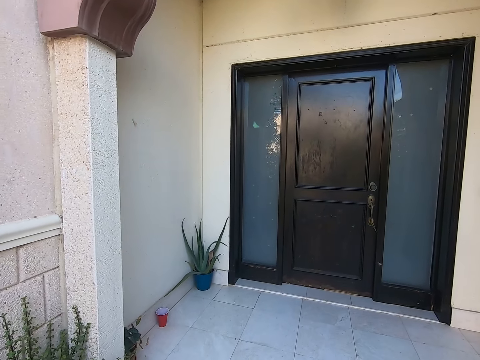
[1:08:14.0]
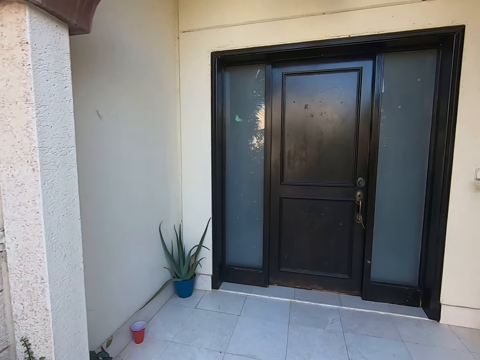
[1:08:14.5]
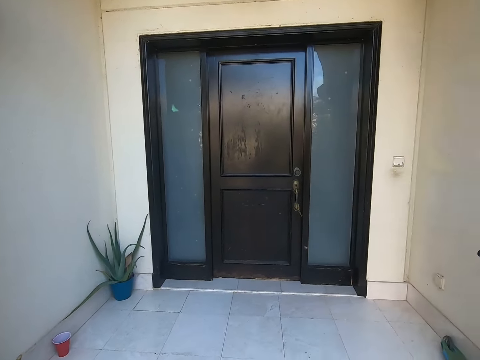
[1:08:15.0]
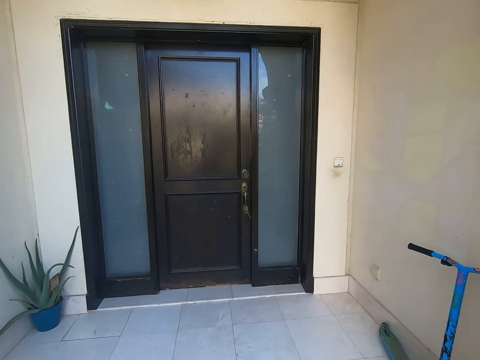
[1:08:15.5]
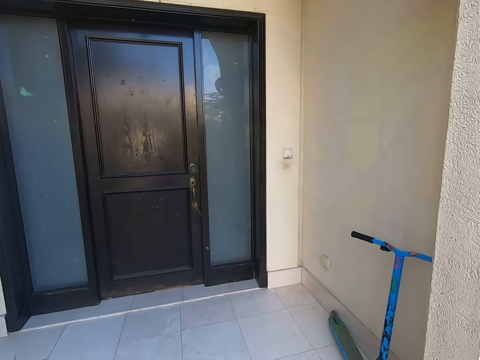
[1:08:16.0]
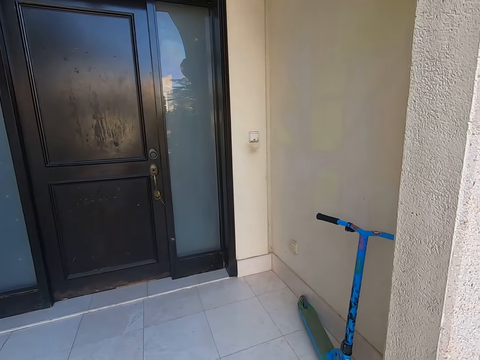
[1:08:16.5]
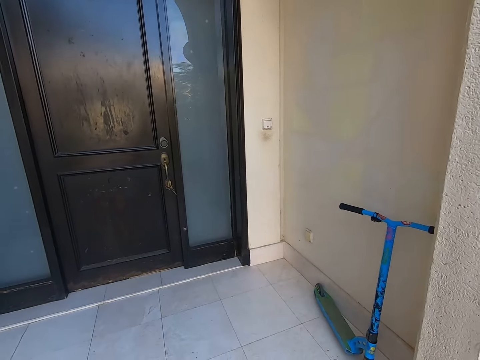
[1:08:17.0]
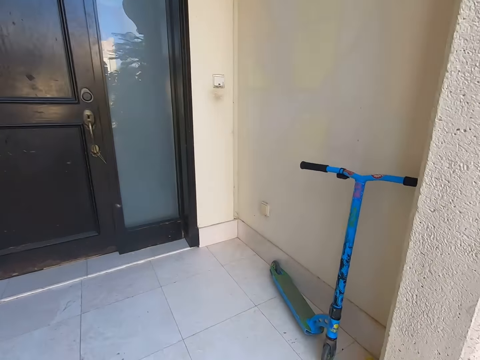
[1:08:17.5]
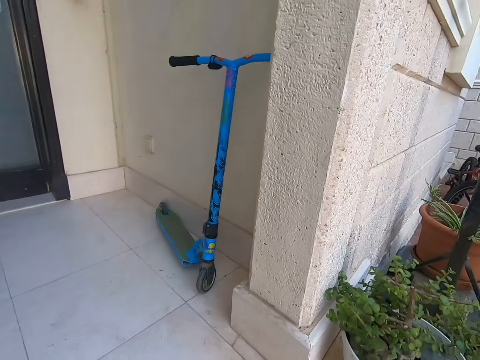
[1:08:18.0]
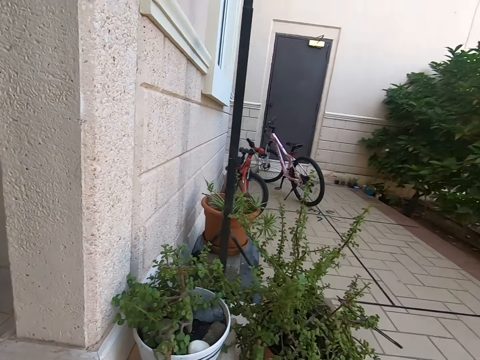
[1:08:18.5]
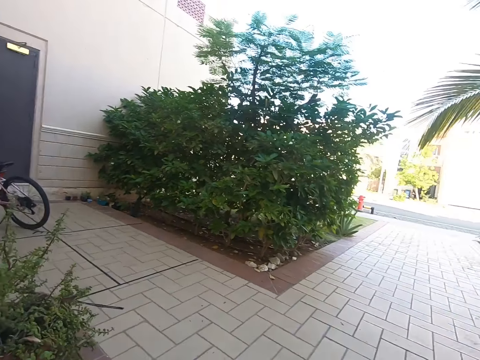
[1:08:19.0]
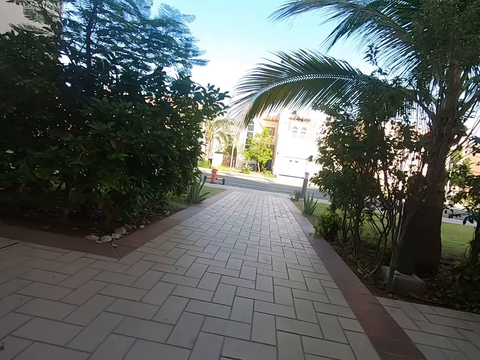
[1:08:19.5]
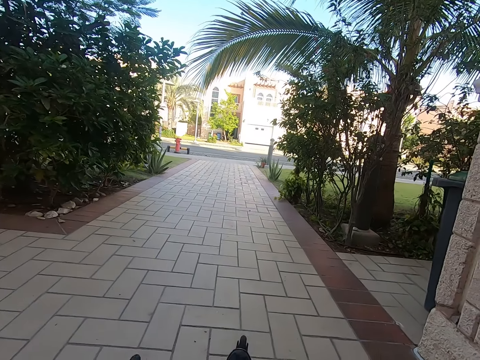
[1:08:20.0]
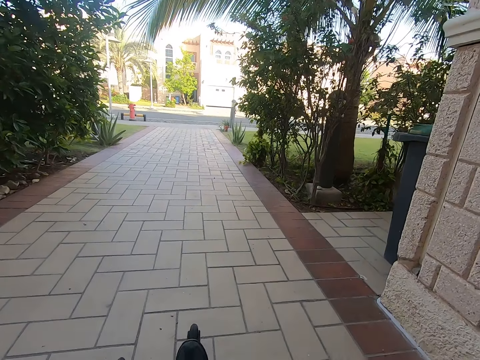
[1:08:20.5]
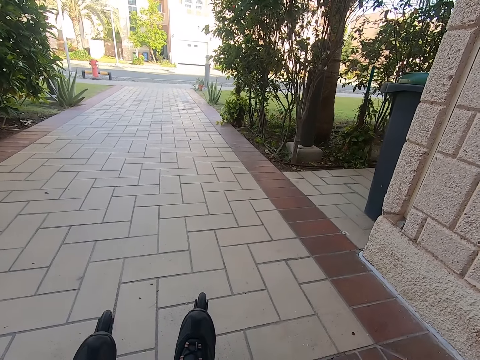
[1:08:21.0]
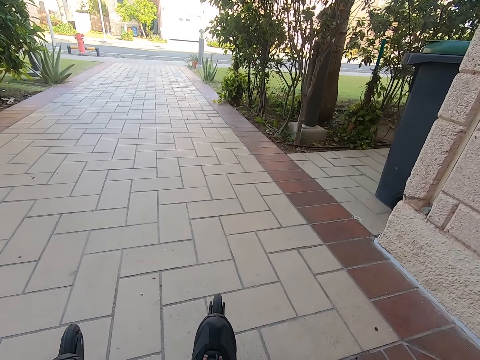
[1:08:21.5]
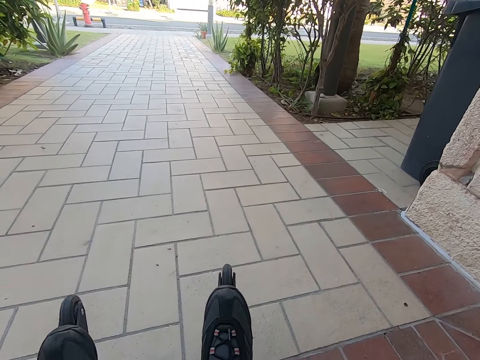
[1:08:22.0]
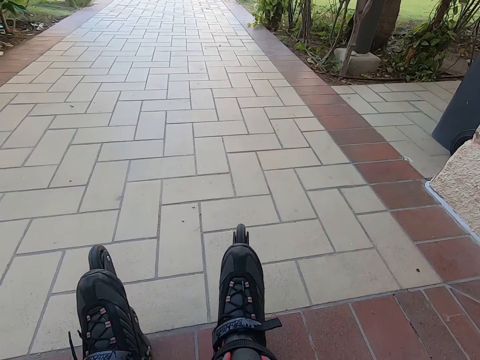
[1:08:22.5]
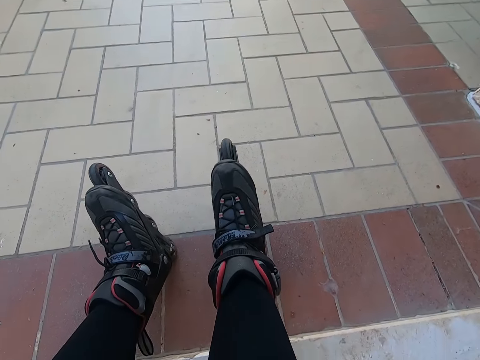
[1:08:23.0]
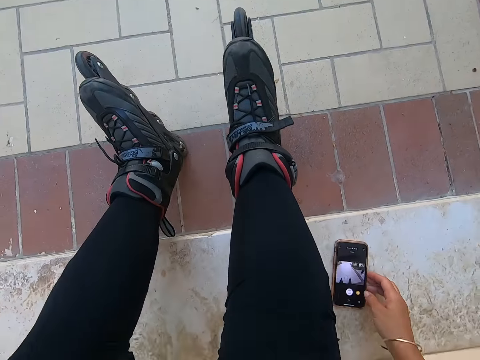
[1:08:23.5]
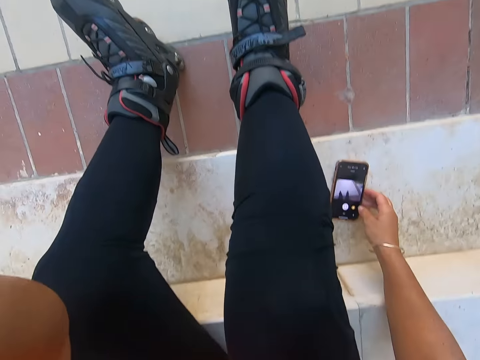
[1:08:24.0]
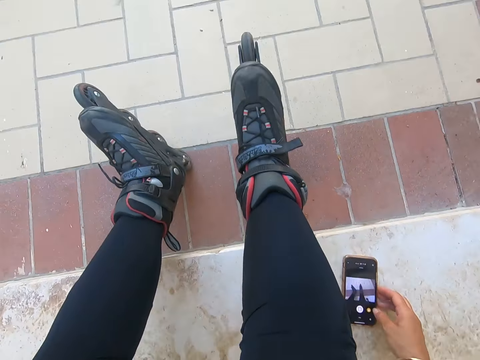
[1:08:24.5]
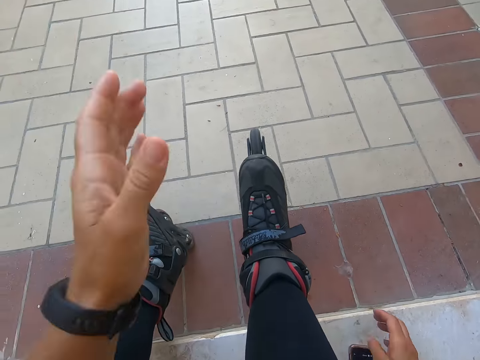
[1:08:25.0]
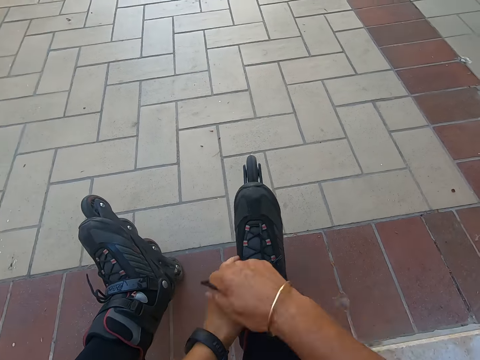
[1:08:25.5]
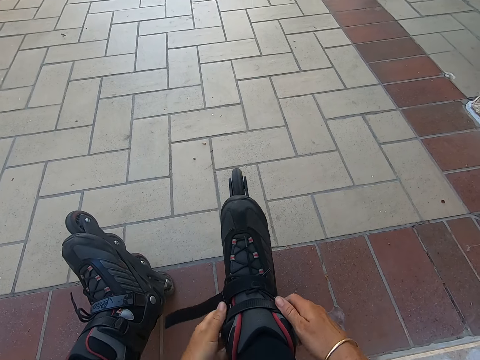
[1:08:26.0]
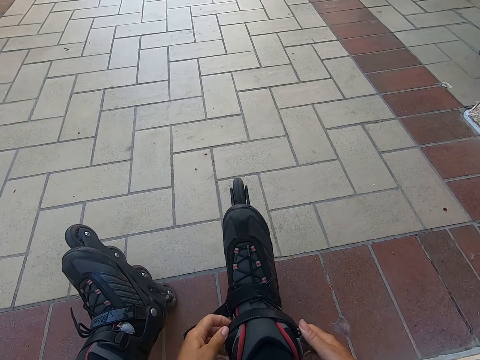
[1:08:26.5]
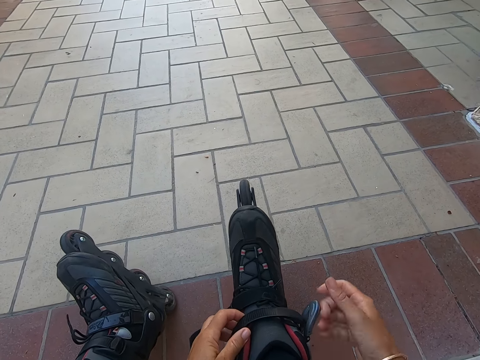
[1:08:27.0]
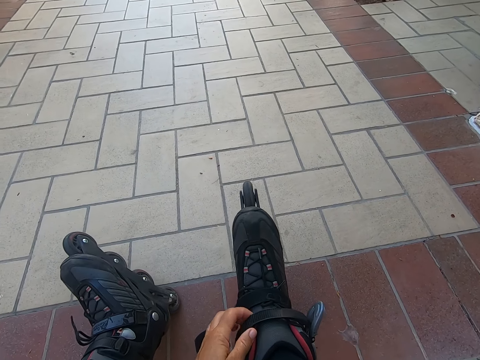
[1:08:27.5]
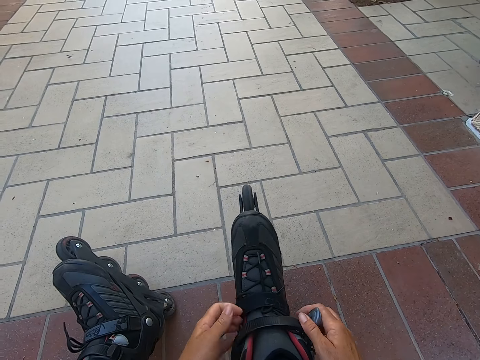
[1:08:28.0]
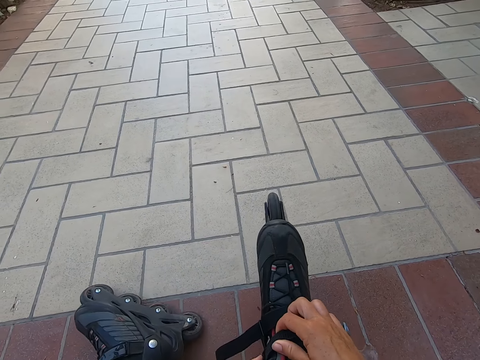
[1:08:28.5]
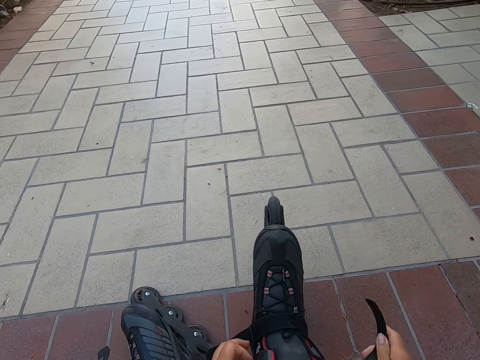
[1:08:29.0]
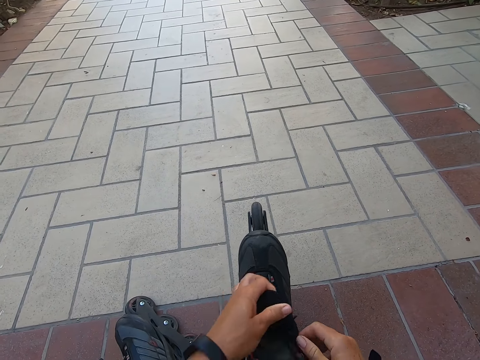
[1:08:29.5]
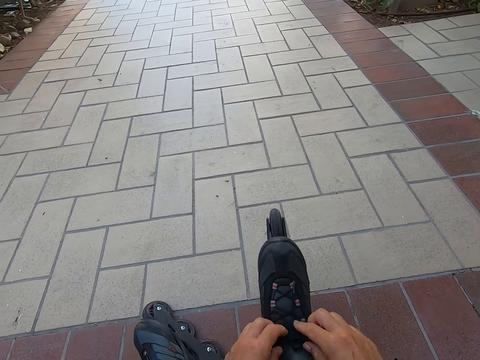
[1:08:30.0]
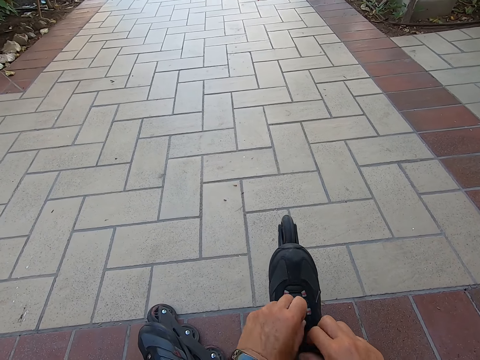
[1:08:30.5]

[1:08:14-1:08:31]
The camera wearer stops in front of the house. They look around the compound. They sit down on the stairs. They adjust the camera. They check the phone. They remove the roller skates.
